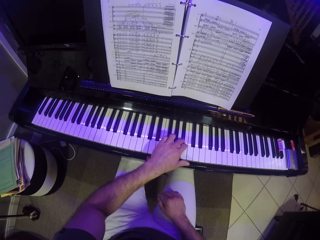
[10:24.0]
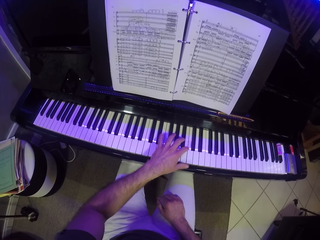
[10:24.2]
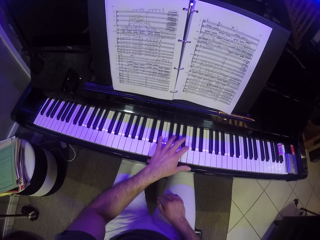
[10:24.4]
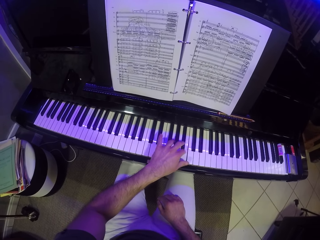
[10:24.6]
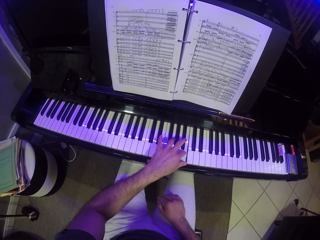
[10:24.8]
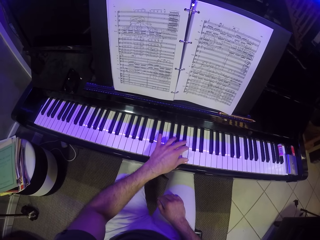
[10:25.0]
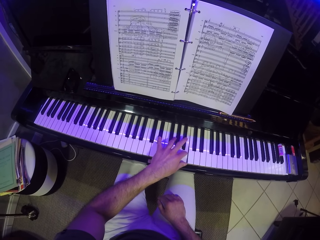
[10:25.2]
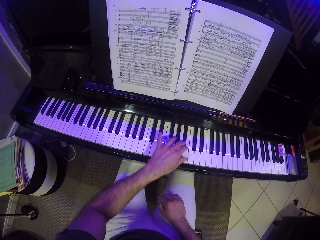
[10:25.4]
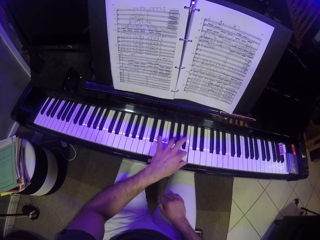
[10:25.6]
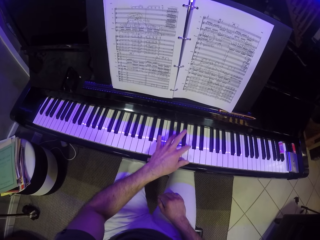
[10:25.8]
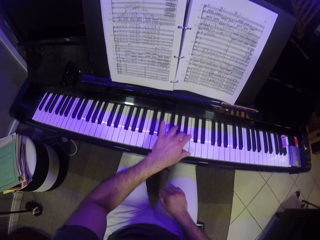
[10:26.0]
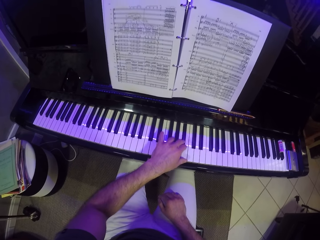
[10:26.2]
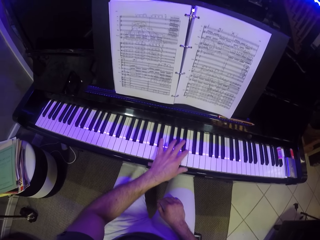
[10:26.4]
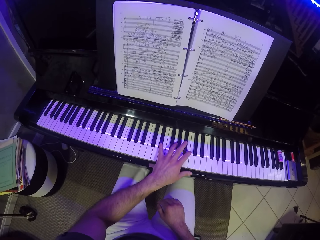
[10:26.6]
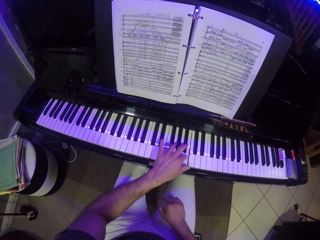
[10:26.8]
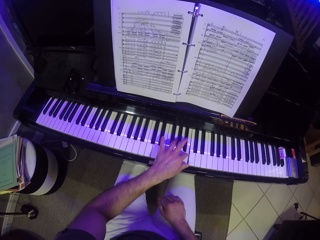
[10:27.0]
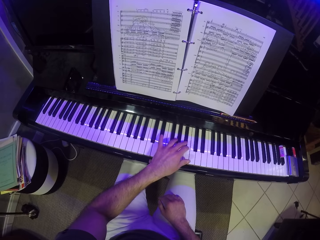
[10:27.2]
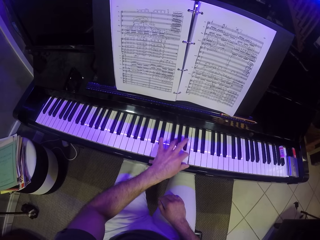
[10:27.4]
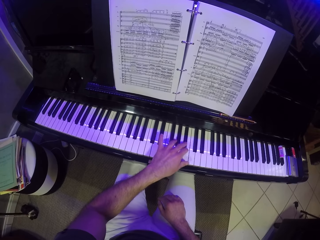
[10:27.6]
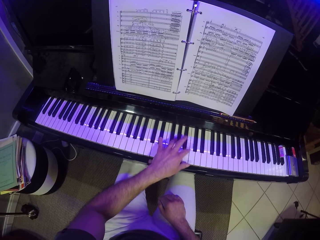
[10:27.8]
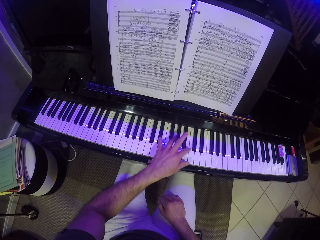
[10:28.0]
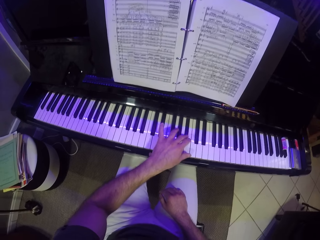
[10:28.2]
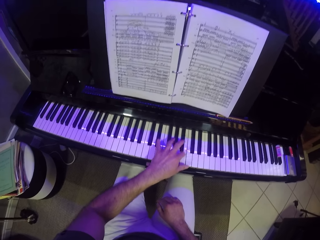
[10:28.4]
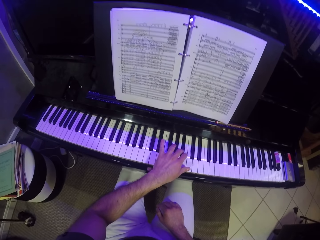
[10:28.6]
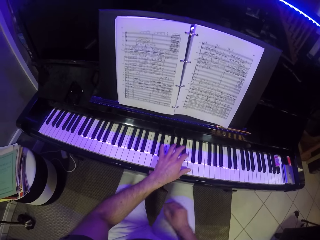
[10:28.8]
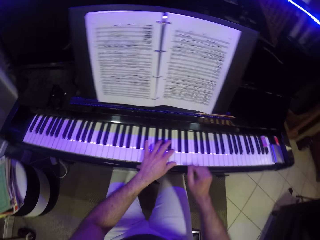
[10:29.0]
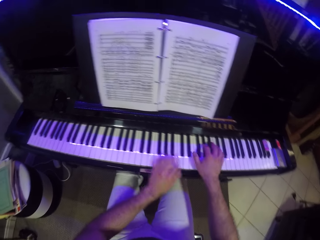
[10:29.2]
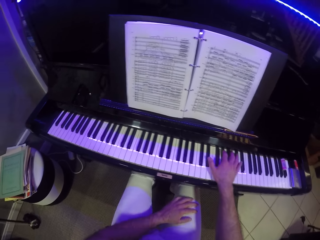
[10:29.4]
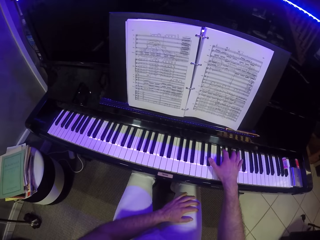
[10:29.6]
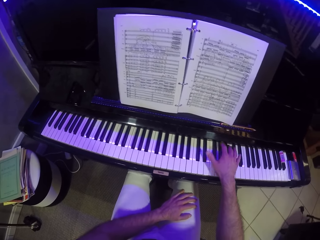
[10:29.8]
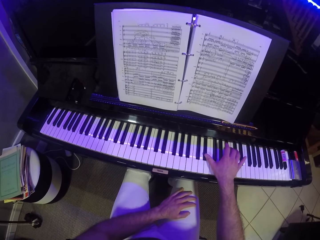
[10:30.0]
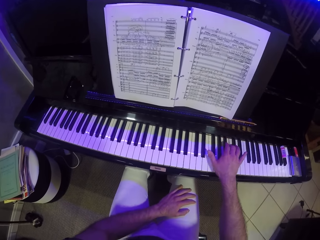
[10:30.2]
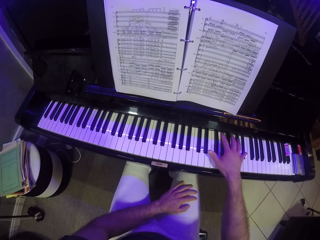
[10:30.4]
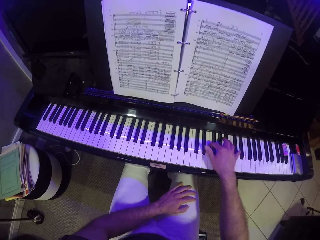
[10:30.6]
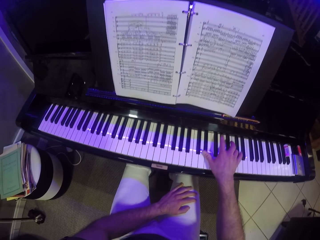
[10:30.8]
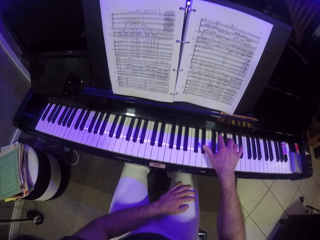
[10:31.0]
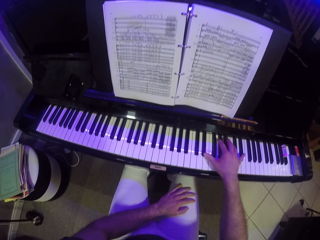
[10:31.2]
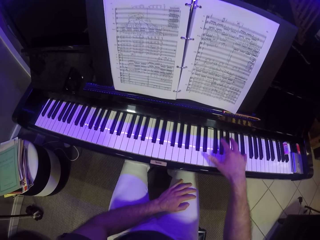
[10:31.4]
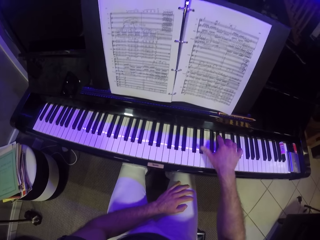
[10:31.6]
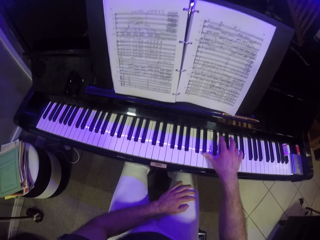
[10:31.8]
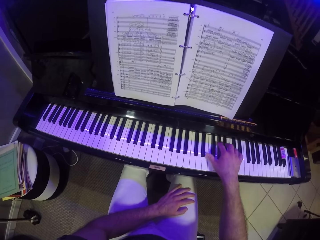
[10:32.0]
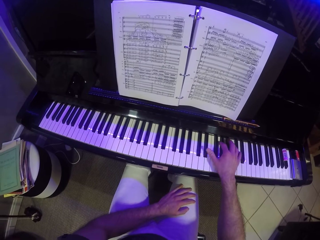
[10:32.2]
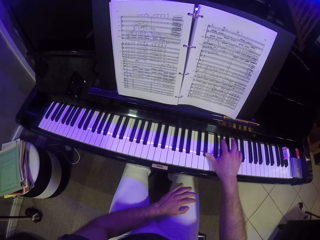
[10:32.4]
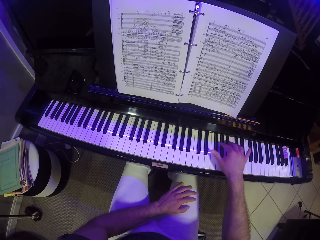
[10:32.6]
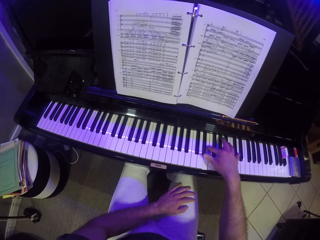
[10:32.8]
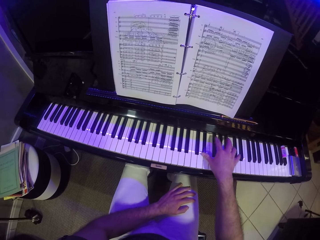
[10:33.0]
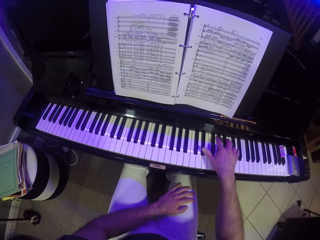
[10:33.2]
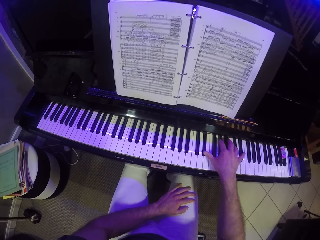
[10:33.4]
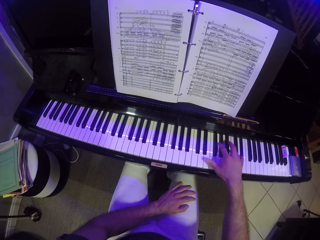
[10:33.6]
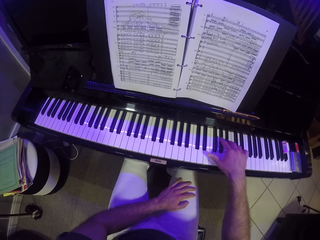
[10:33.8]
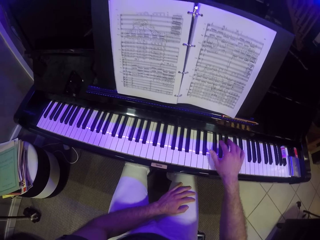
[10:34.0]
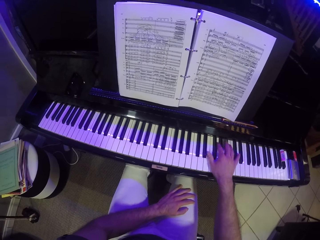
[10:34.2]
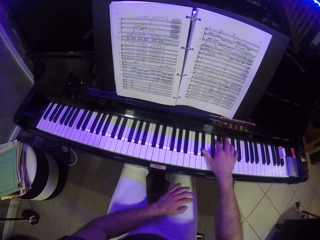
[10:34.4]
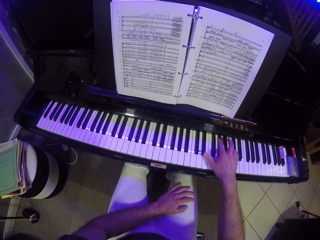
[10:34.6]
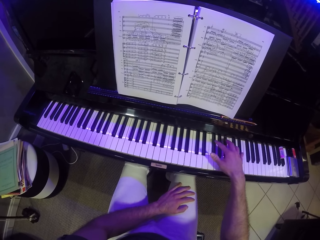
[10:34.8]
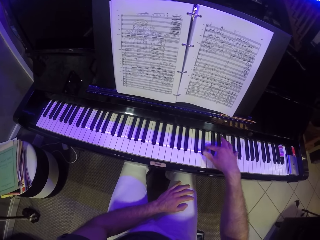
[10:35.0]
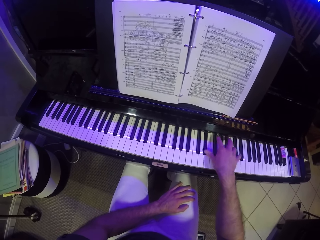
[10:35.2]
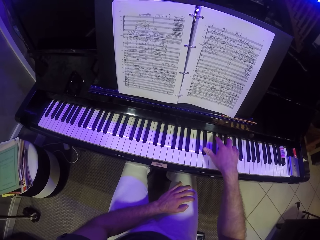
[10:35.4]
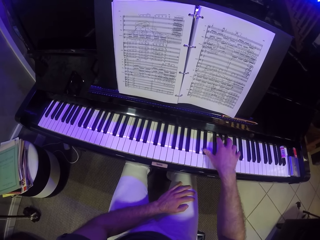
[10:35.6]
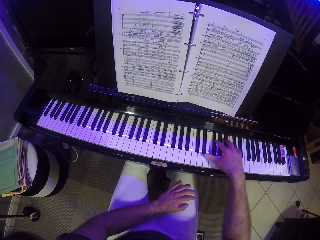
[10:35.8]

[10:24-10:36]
The camera wearer plays the music keyboard with his right hand.

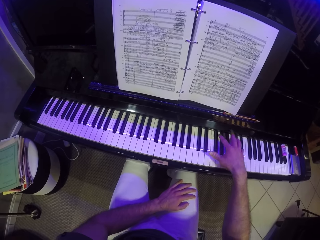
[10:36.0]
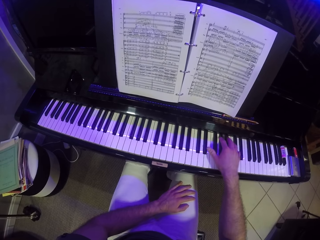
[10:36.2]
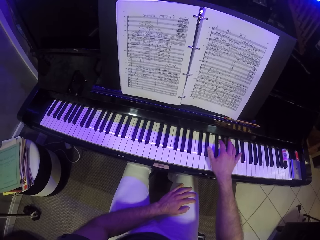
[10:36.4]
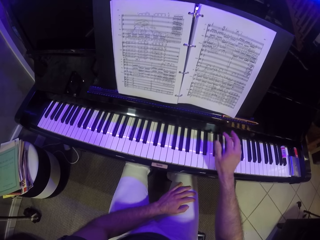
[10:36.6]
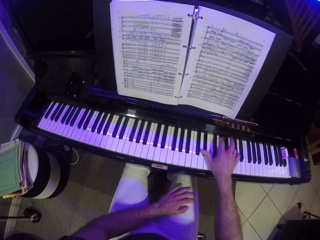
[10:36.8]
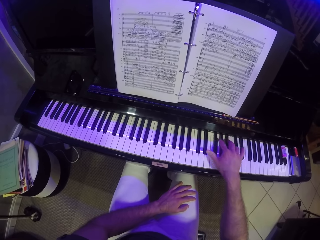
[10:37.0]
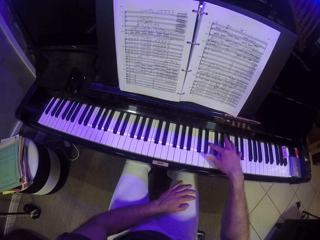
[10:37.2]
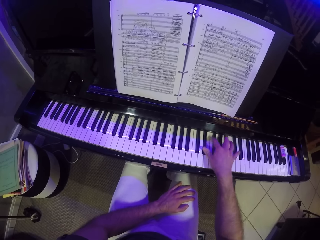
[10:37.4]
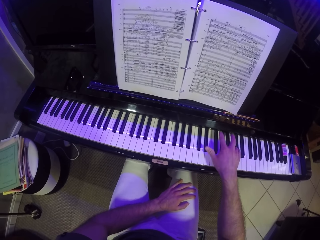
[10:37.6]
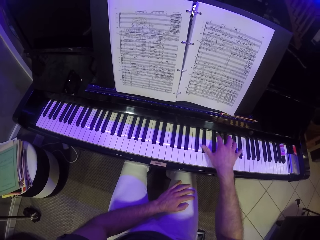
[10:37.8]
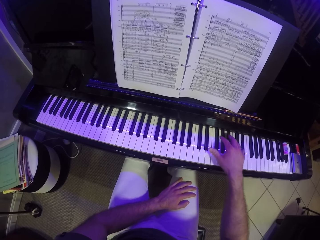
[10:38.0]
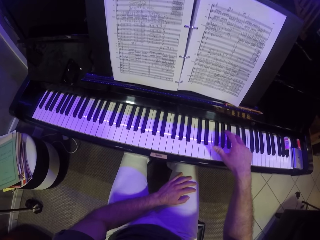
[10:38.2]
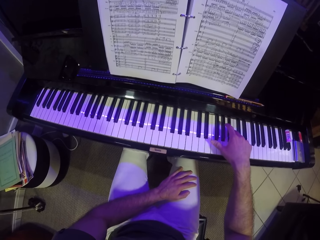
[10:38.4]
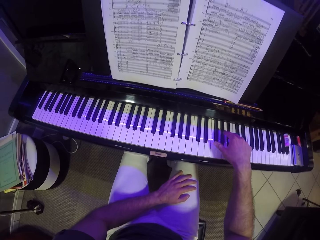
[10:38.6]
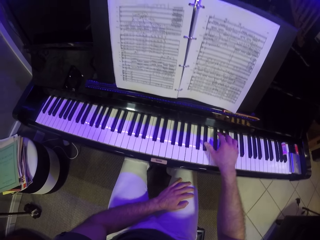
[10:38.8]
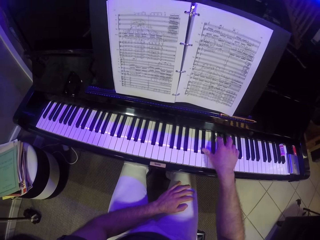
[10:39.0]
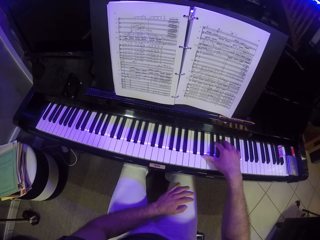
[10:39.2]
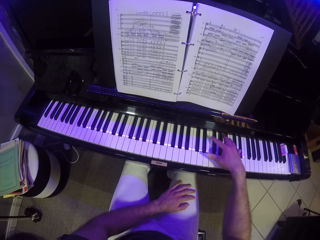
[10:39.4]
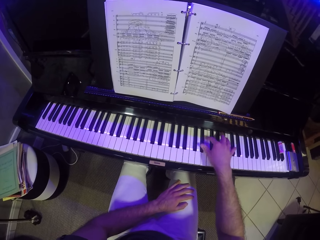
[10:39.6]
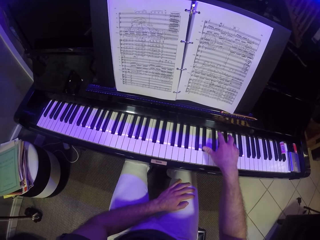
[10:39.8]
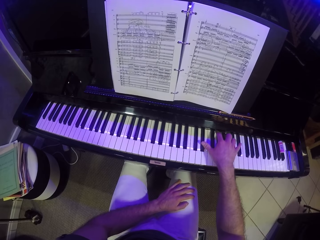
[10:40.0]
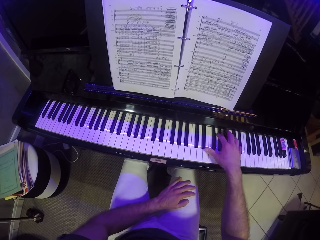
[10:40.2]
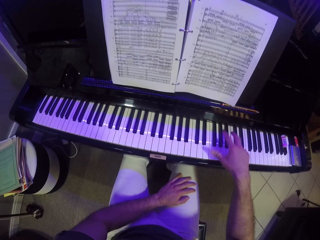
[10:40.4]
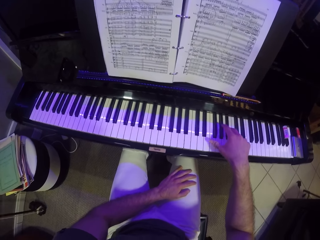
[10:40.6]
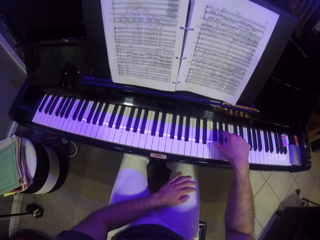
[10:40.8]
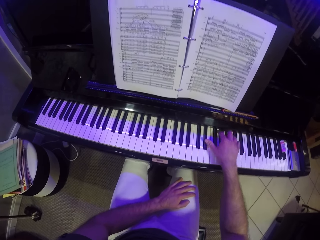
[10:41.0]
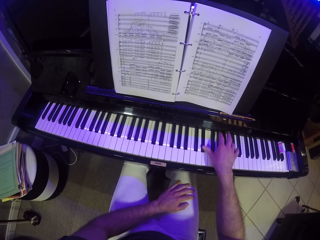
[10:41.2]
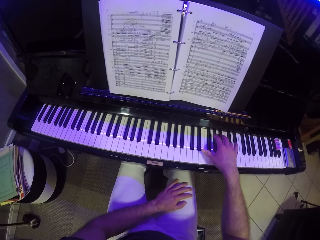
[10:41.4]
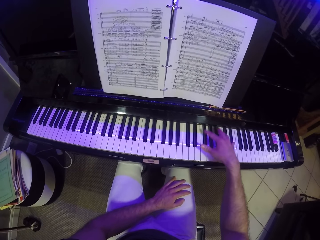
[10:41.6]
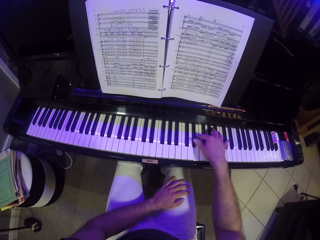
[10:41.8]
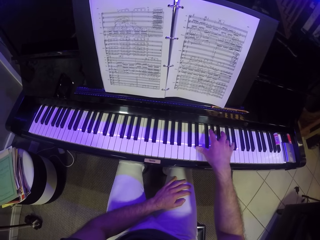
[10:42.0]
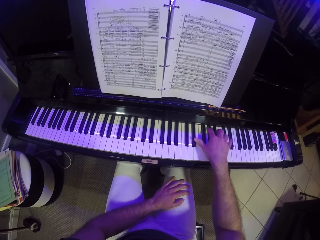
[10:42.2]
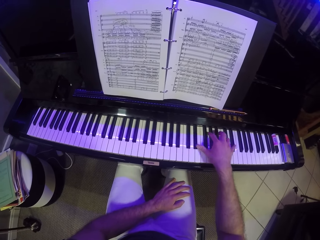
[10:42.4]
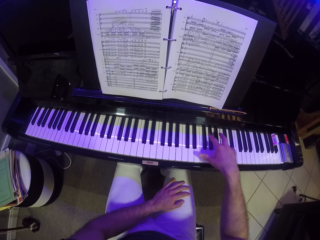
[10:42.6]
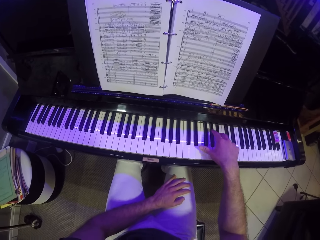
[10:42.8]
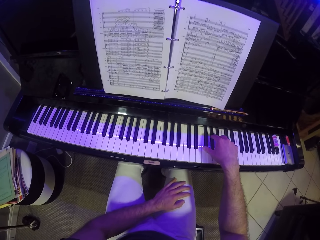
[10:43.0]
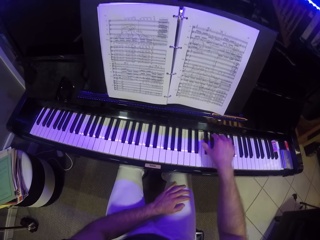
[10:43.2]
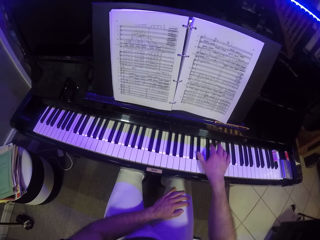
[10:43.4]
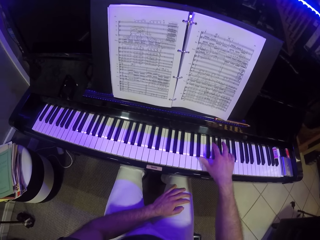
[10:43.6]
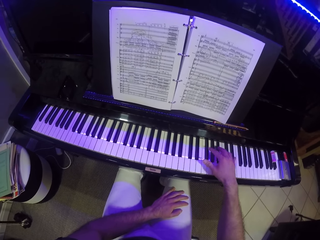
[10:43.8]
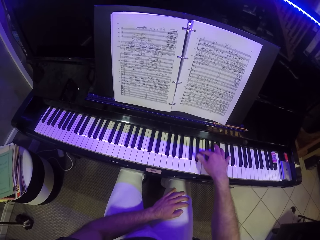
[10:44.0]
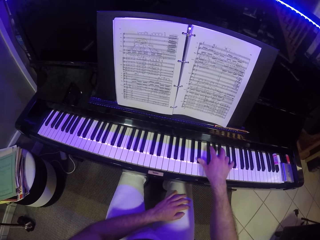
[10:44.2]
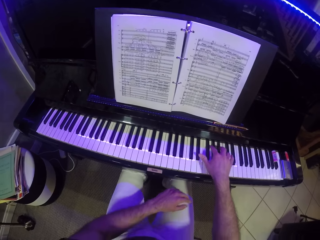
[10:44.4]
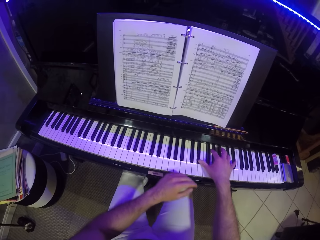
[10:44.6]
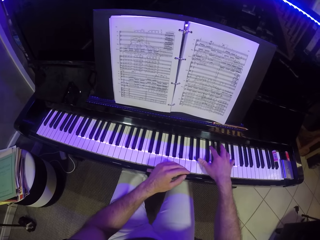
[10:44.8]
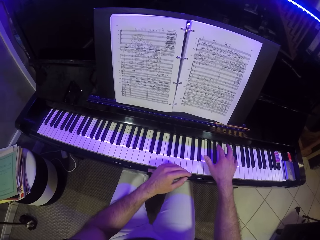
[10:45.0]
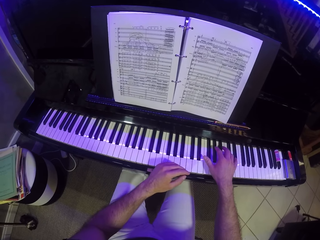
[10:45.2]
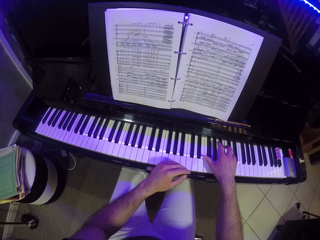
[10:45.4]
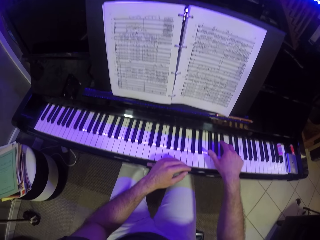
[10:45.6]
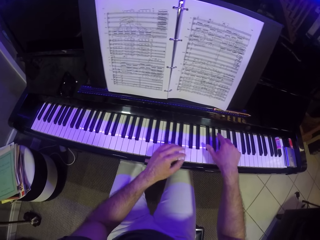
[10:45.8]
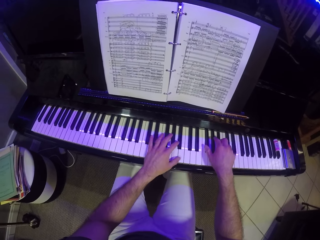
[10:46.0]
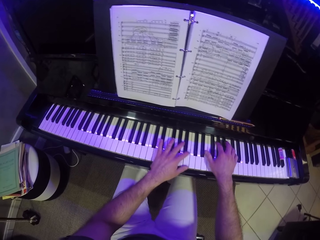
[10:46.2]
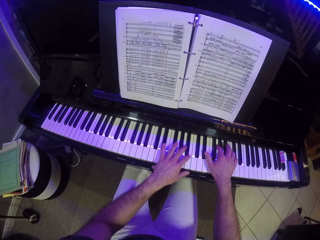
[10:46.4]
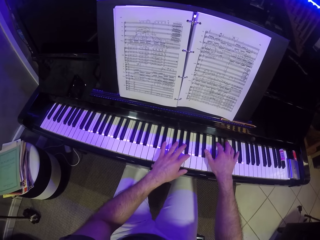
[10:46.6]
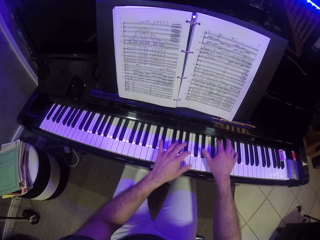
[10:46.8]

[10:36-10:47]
The camera wearer plays the music keyboard with both his hands.
